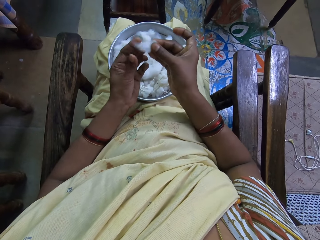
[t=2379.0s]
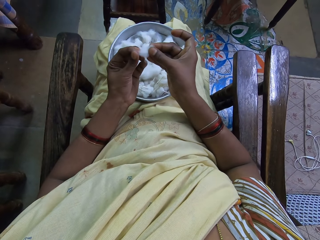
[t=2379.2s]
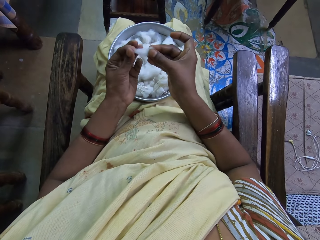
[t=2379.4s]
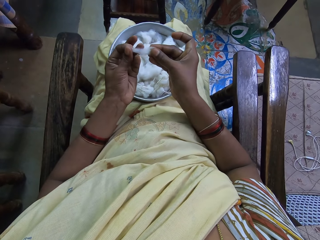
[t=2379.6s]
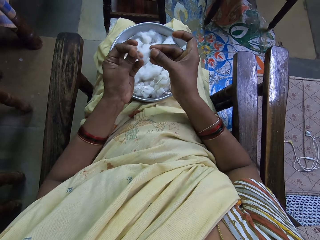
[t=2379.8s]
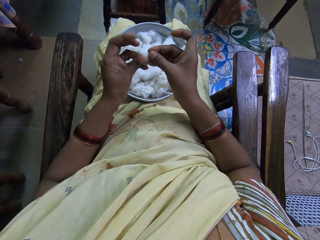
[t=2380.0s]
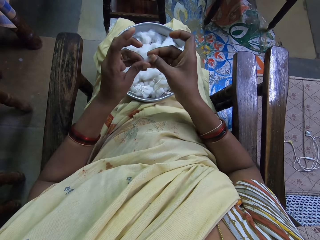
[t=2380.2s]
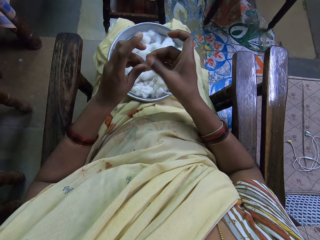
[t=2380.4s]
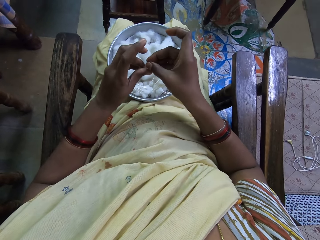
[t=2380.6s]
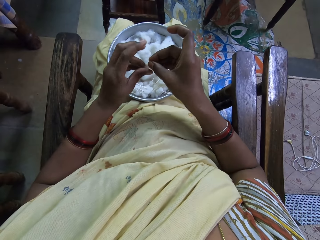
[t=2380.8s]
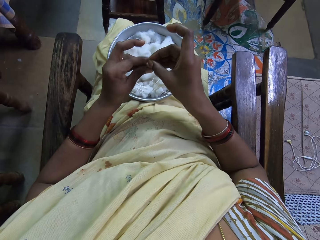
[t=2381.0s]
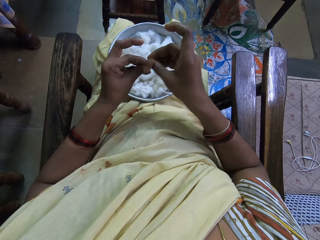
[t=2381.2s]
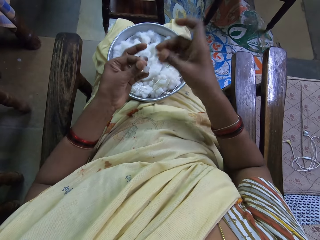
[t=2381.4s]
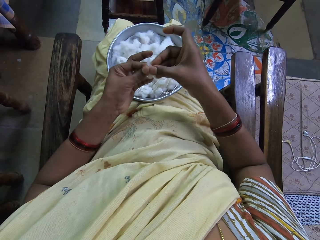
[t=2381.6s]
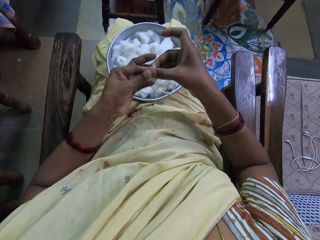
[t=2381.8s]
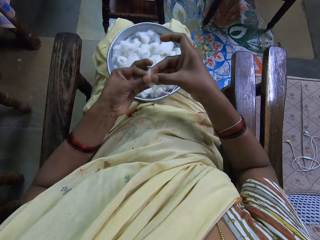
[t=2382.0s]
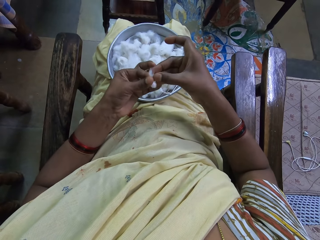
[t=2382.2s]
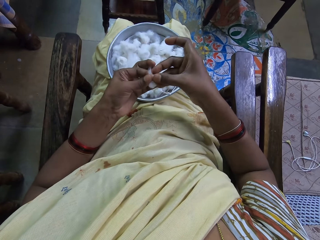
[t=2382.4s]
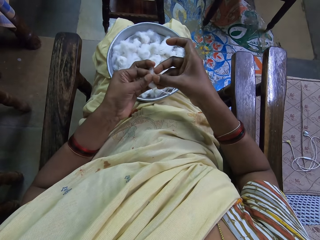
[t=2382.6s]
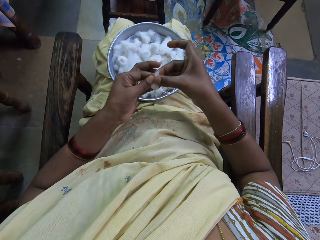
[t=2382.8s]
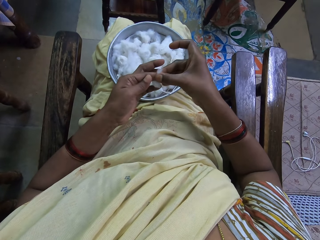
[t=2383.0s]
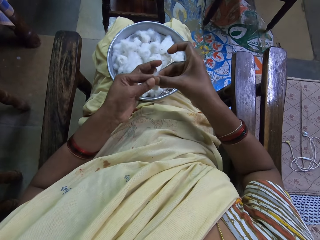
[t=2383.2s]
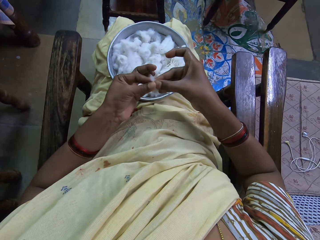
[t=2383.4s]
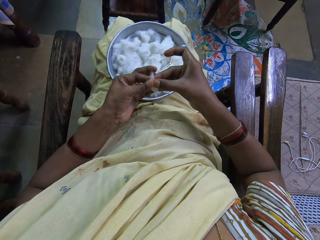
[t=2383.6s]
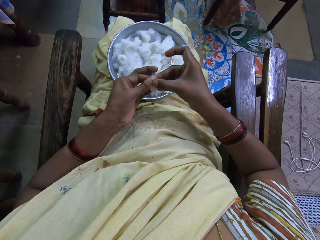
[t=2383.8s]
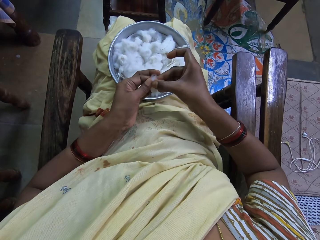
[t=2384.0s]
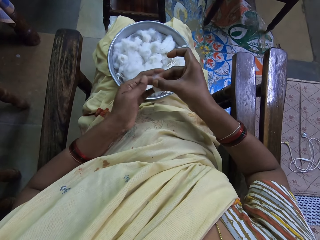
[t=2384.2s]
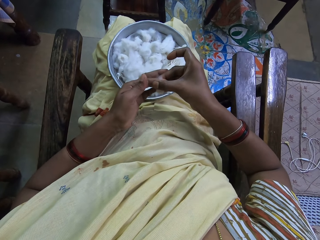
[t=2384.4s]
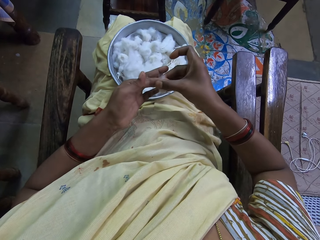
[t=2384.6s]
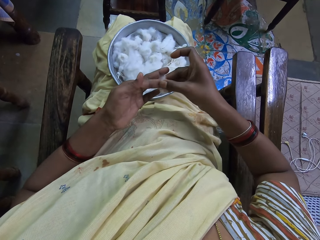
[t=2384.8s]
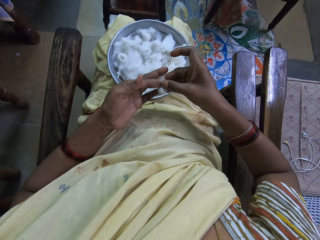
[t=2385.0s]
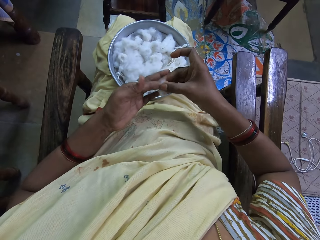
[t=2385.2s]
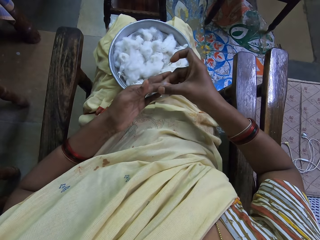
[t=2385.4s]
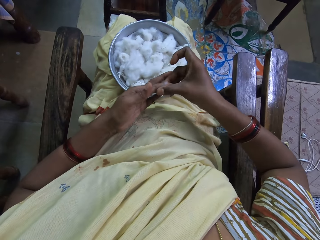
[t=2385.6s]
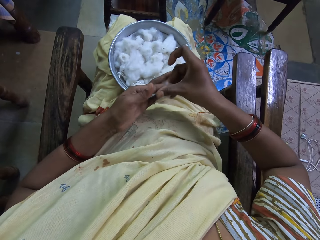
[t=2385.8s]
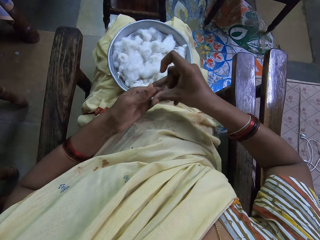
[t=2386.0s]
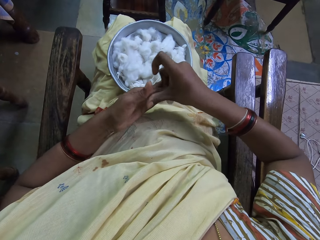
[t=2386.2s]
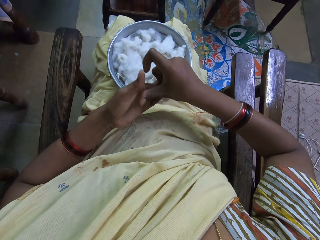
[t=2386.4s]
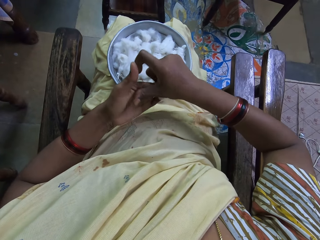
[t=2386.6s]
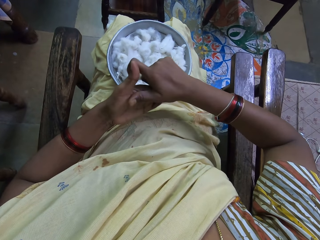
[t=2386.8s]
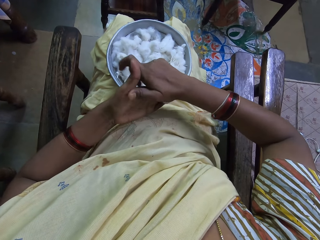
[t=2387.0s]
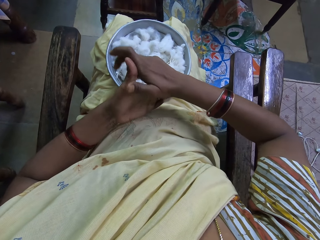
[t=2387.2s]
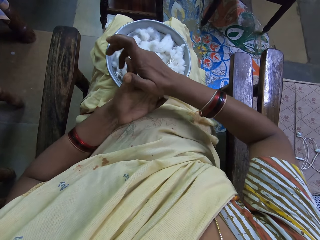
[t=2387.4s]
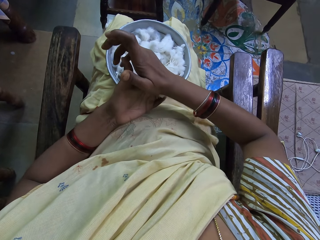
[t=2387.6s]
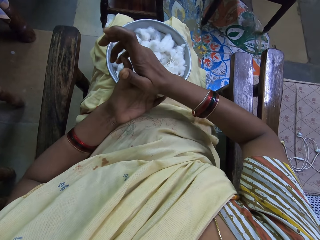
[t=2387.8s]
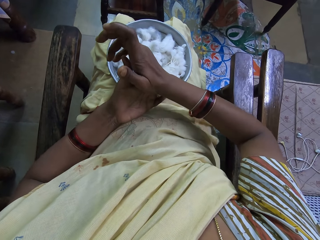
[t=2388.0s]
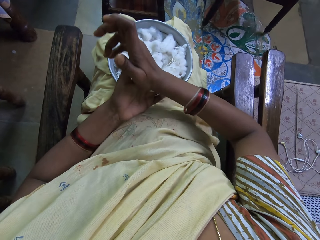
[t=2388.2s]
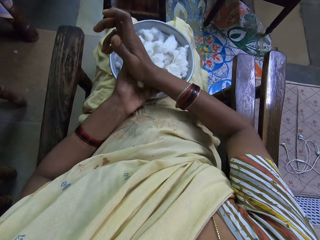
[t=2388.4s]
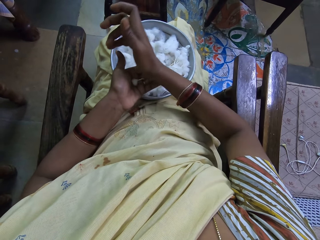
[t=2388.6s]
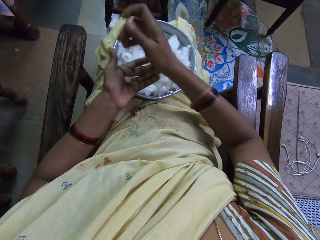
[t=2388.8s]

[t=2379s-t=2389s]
The camera wearer folds the cotton. They roll the cotton.

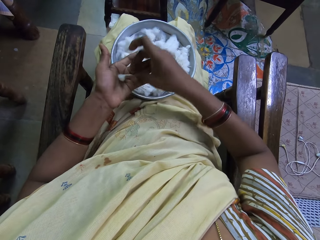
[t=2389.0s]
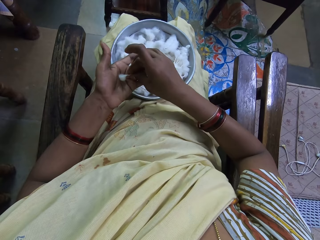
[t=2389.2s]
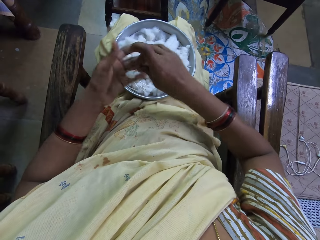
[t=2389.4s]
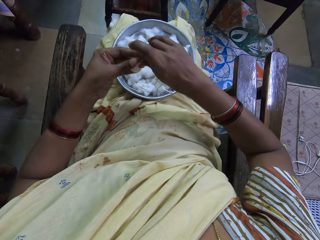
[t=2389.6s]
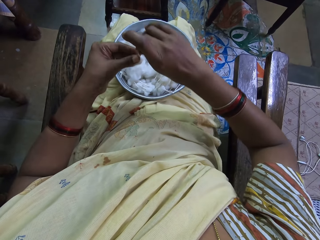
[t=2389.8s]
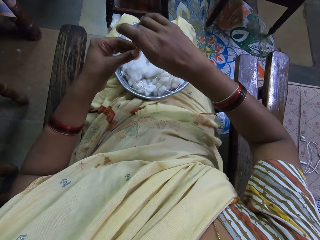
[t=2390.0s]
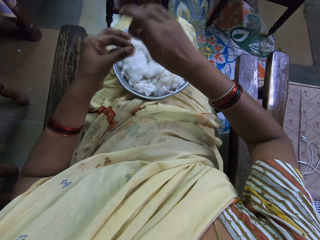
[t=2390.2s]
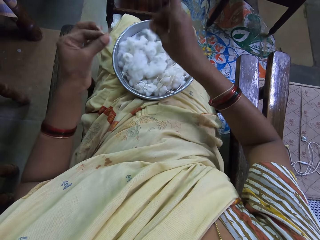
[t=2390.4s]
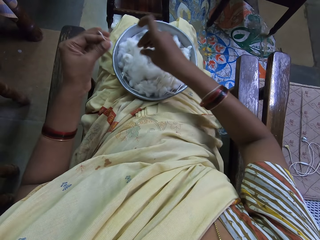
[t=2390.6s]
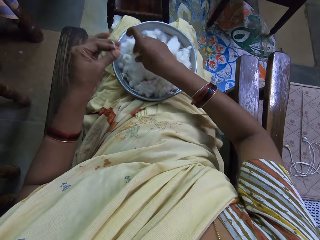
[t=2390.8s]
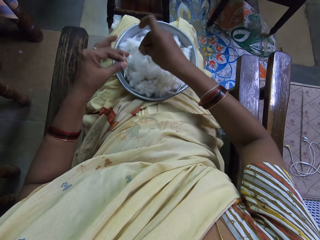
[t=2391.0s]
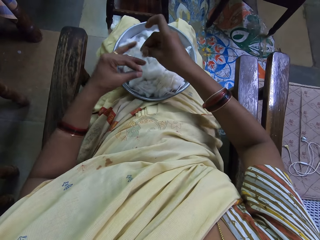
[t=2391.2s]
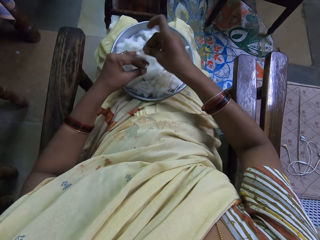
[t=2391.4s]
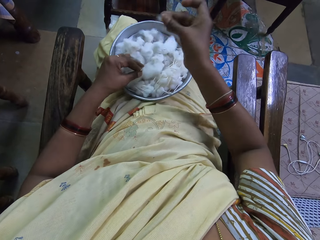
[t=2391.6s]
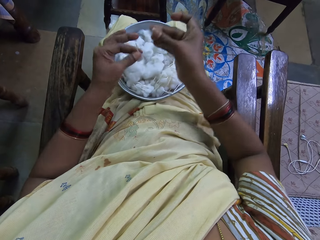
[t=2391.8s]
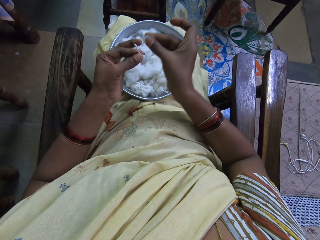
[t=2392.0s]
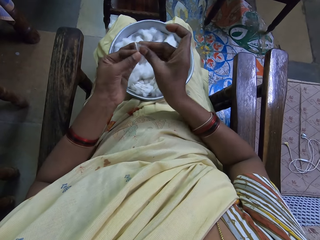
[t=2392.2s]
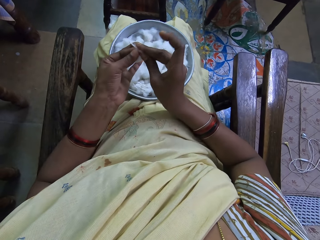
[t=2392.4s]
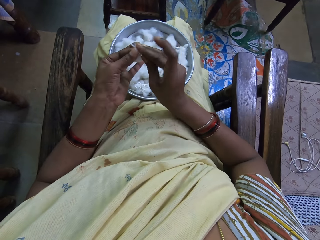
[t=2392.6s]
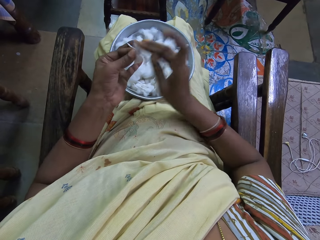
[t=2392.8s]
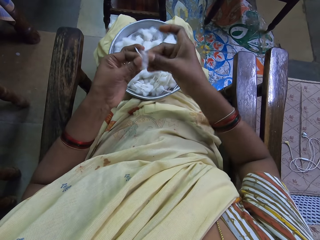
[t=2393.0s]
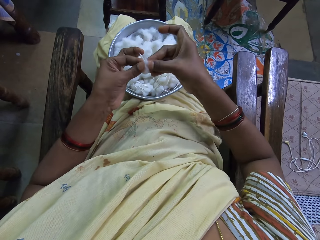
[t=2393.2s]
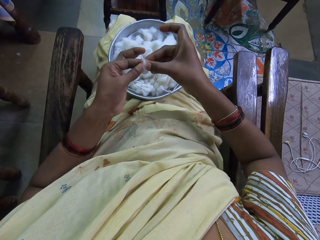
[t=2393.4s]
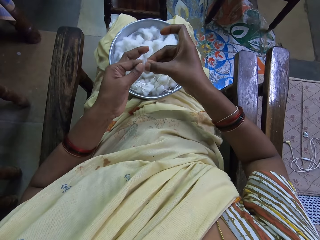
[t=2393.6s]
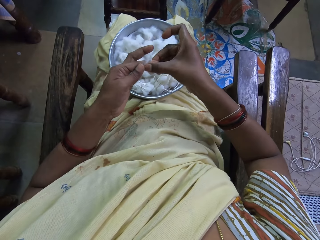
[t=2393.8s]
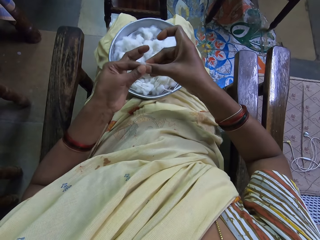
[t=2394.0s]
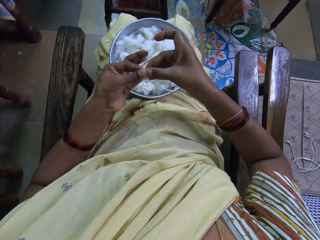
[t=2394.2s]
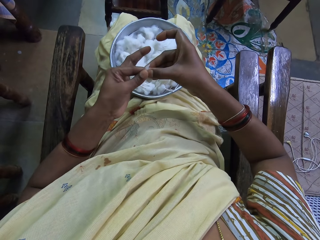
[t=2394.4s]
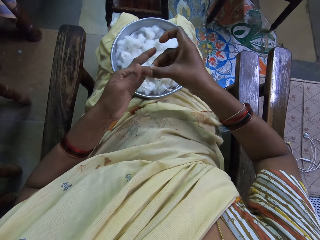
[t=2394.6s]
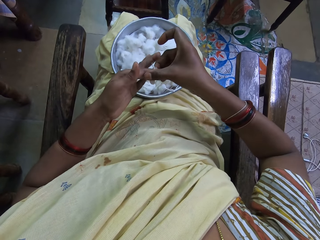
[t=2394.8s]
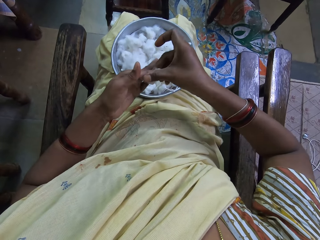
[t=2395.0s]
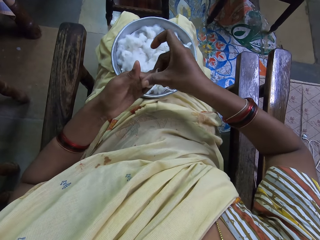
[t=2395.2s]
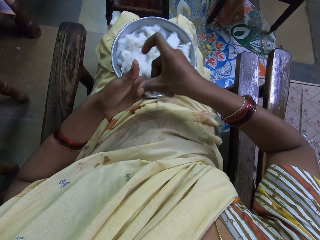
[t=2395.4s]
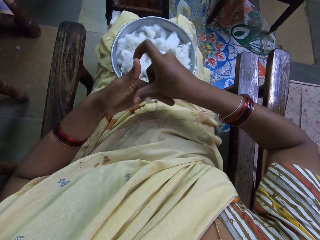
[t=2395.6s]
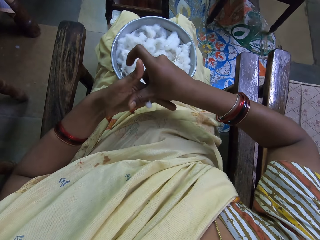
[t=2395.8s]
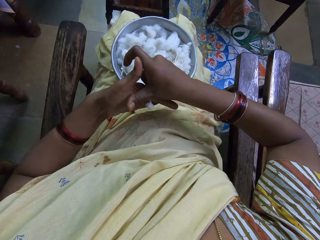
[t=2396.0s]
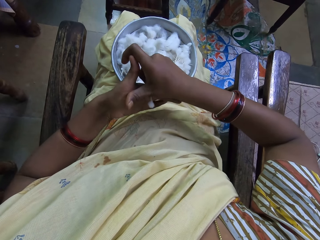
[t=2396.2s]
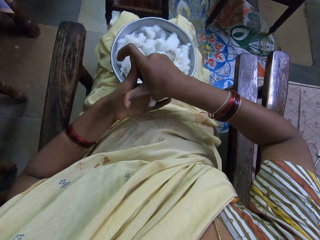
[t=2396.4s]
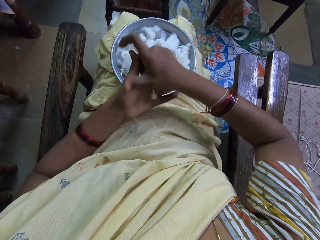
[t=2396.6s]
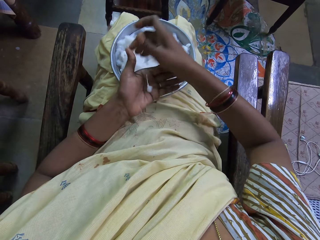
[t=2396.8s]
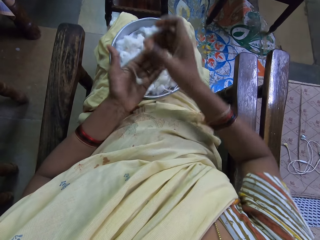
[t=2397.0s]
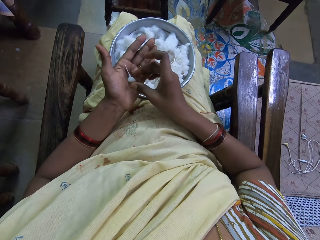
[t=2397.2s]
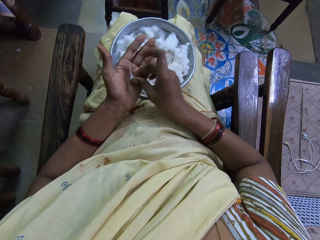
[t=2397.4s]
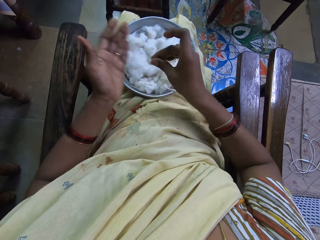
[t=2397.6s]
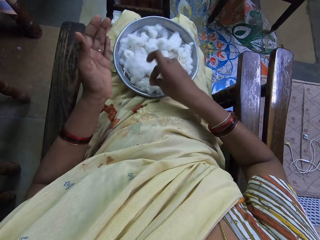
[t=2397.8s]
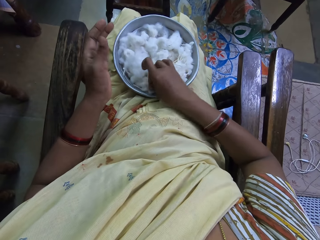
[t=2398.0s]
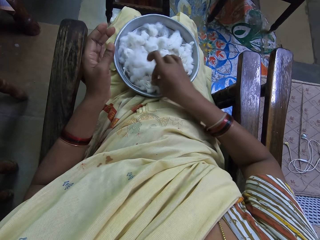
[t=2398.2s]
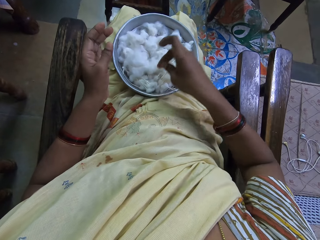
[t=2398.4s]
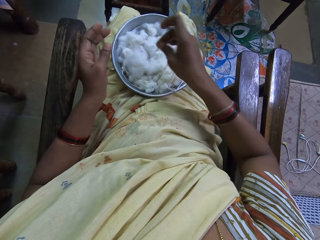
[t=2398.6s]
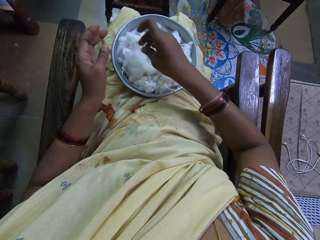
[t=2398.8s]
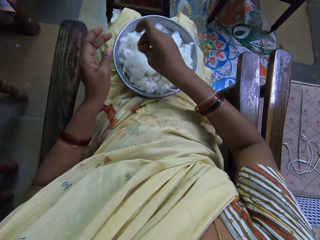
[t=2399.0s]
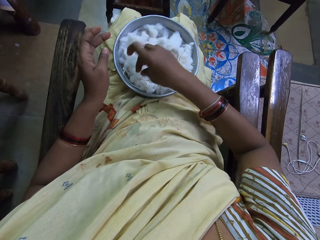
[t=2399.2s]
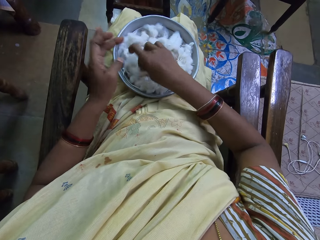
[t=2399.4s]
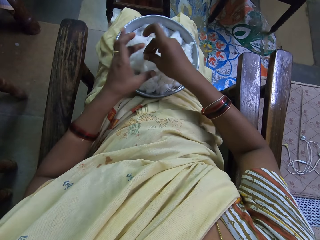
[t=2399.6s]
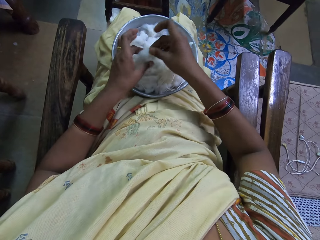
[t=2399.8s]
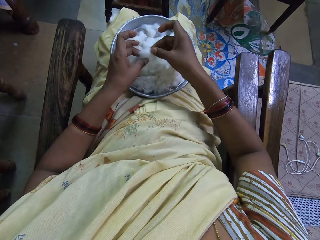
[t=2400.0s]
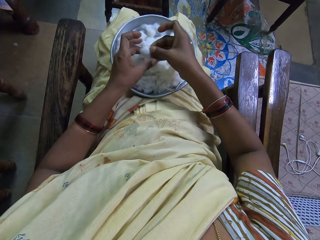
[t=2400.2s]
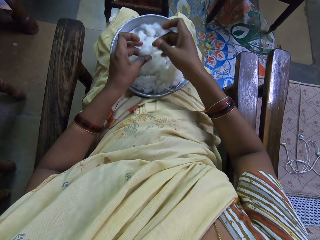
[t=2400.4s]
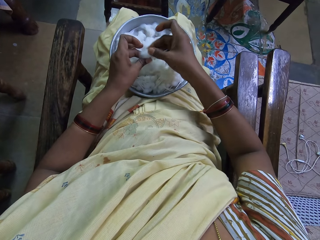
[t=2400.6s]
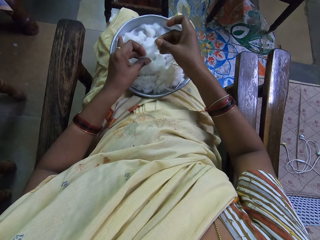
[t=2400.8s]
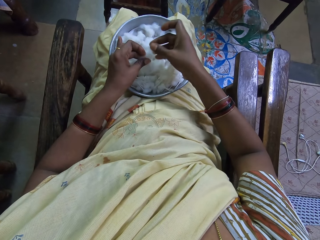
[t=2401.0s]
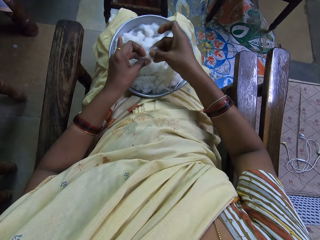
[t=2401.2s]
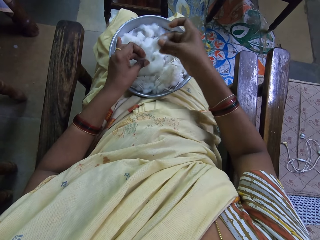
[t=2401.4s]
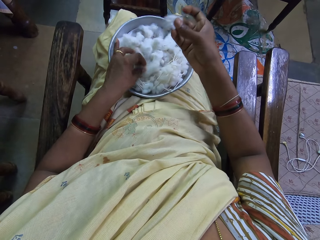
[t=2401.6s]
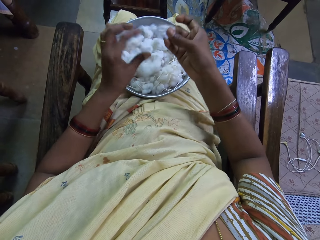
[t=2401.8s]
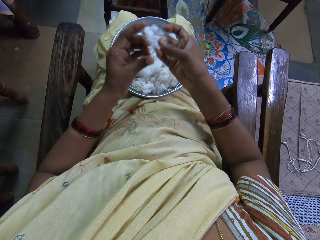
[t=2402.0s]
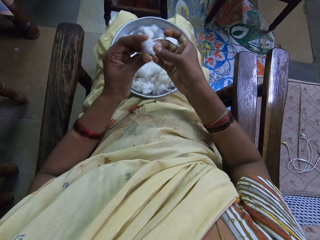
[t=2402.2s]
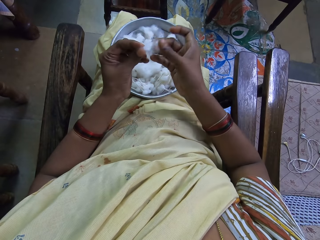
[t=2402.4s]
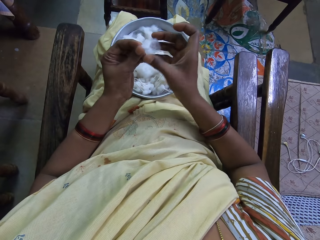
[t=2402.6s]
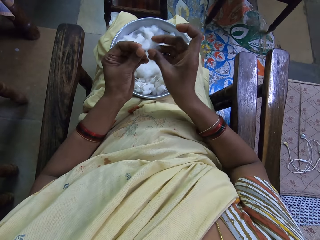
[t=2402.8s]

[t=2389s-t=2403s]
The camera wearer picks up a cotton wool. They pinch the cotton, cut the cotton wool and attach the cottons. They roll the cotton. They put the cotton in the tray. They take the cotton, pinch the cotton and cut the cotton wool.
